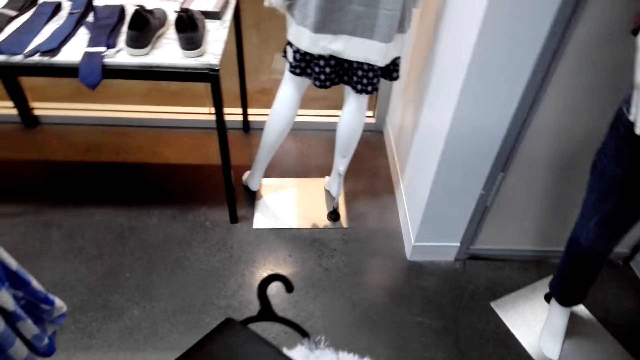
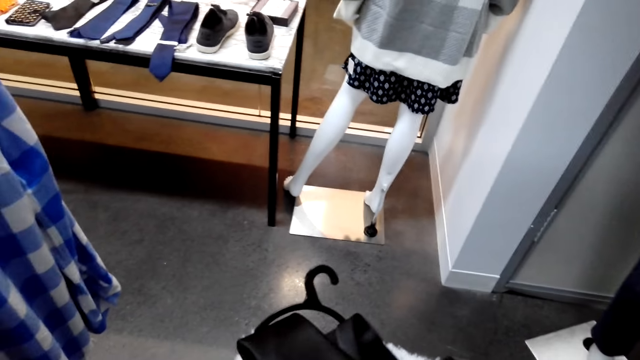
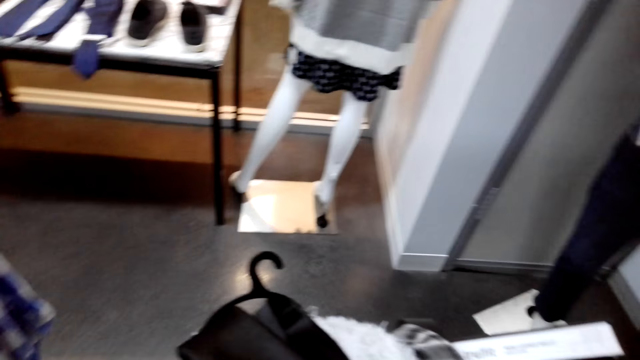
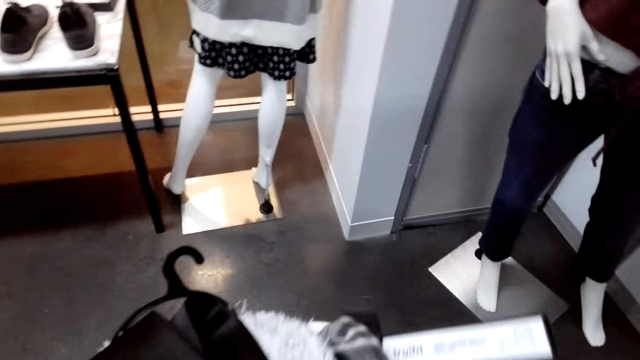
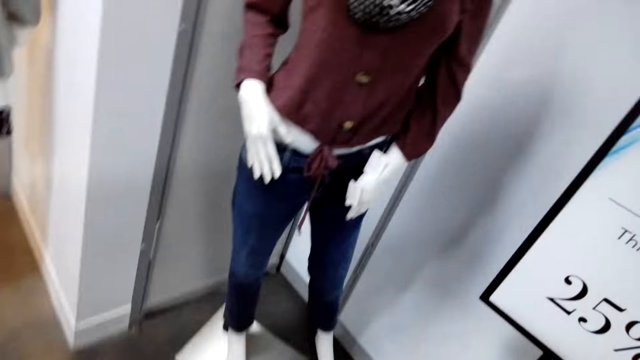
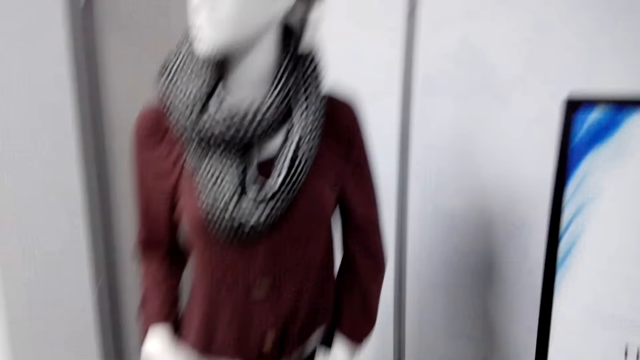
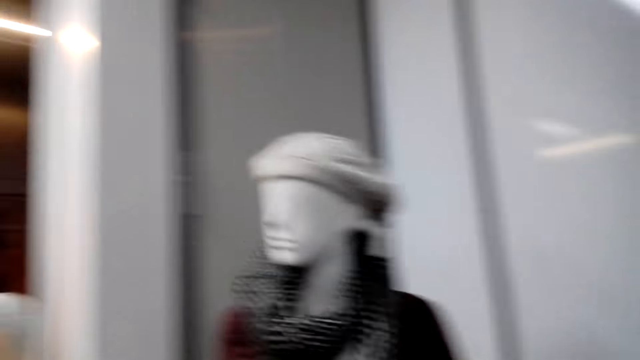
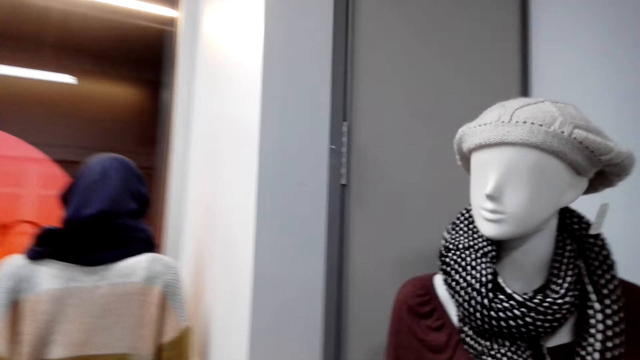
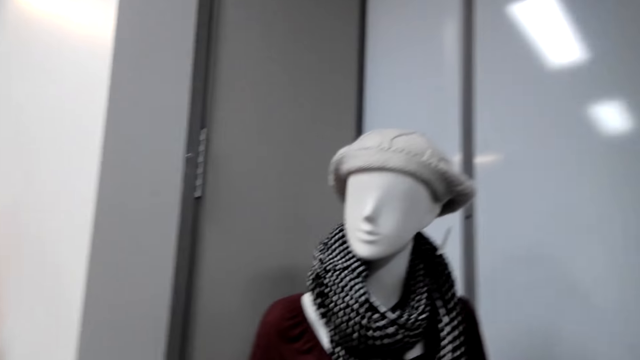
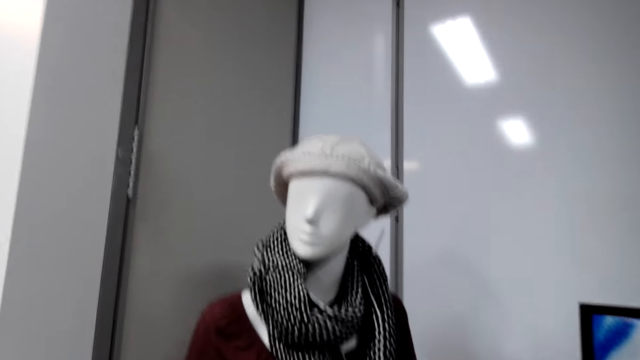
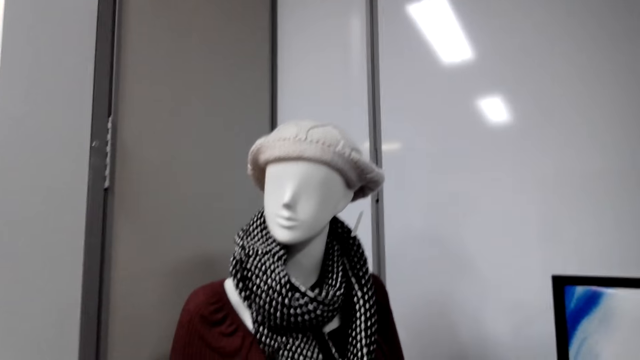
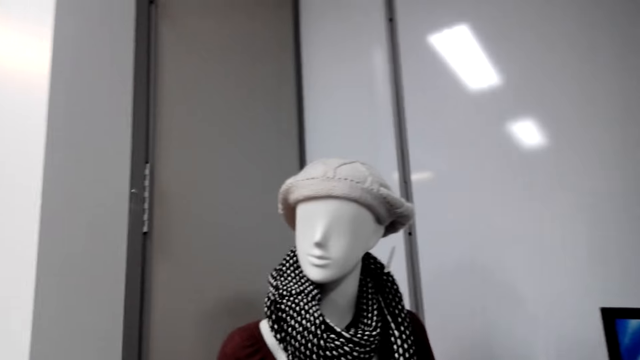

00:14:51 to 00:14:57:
The camera wearer holds the scarf.

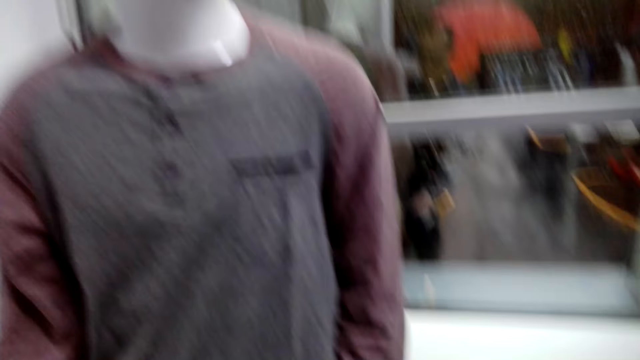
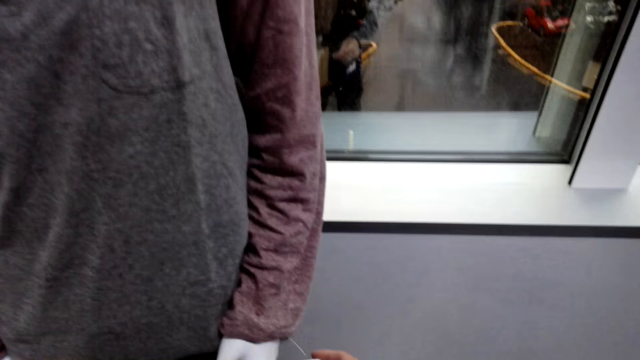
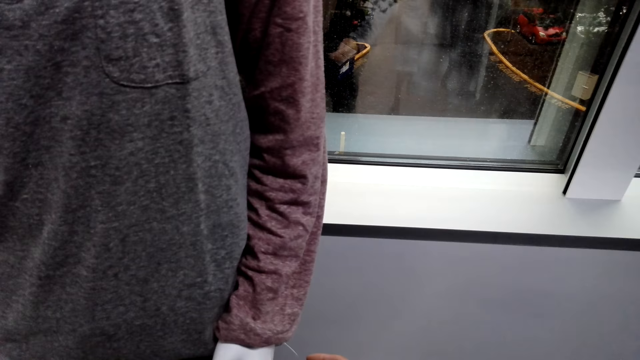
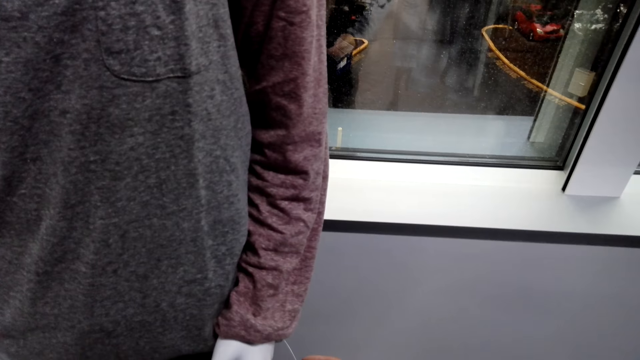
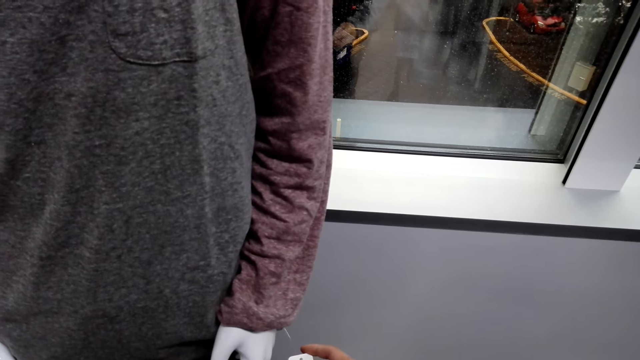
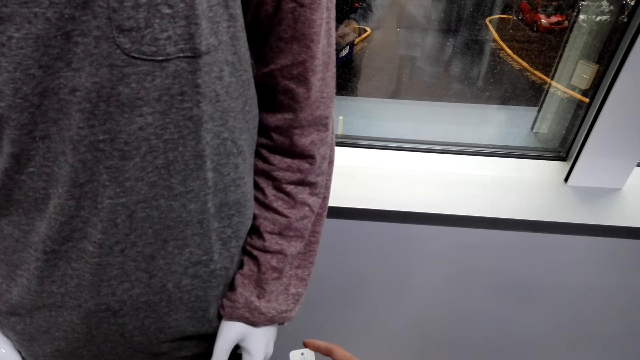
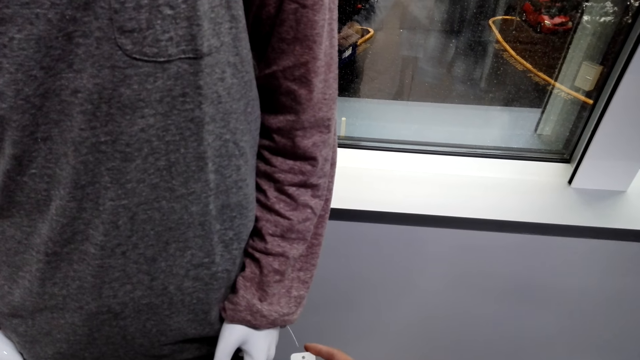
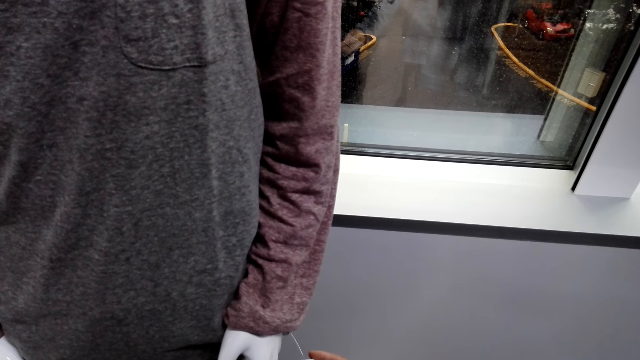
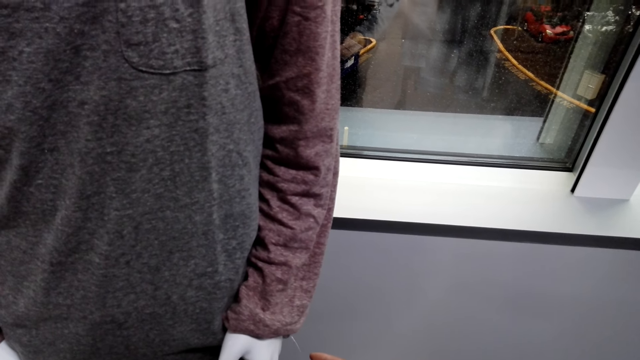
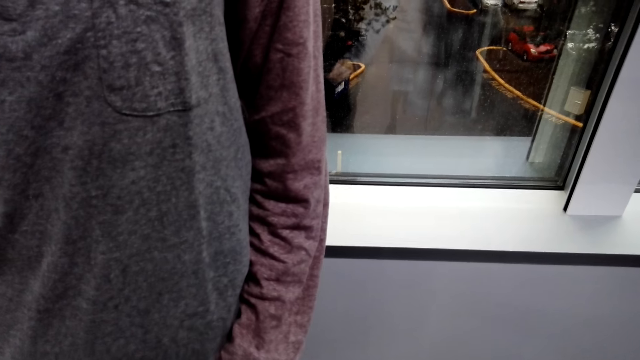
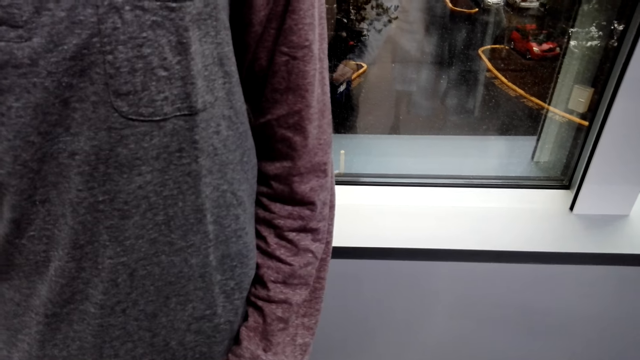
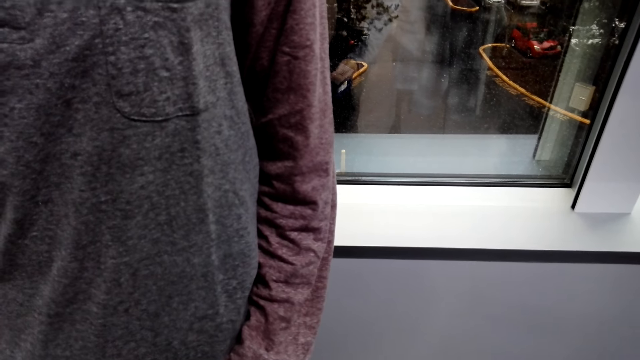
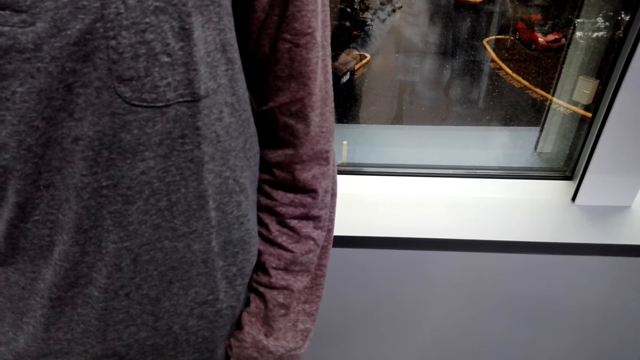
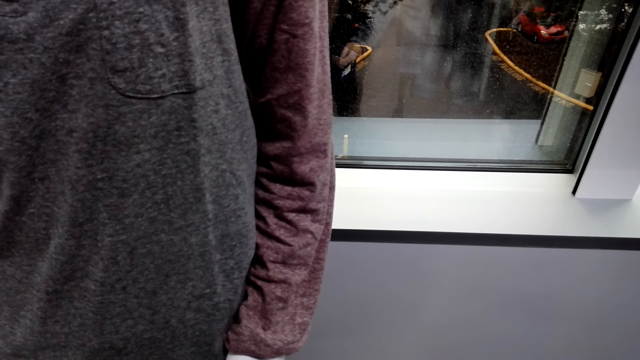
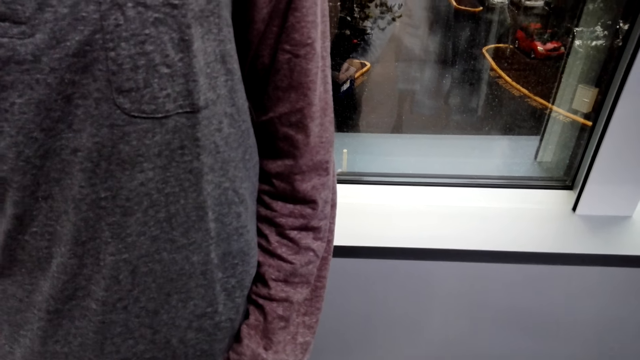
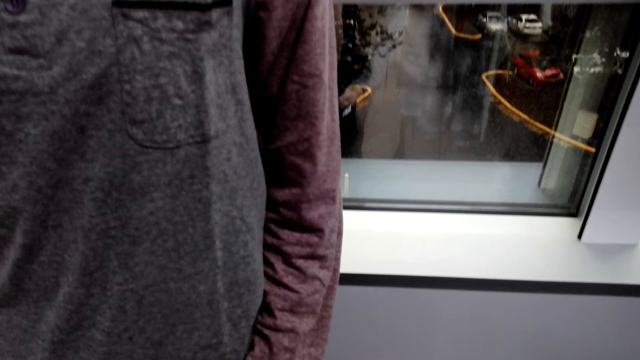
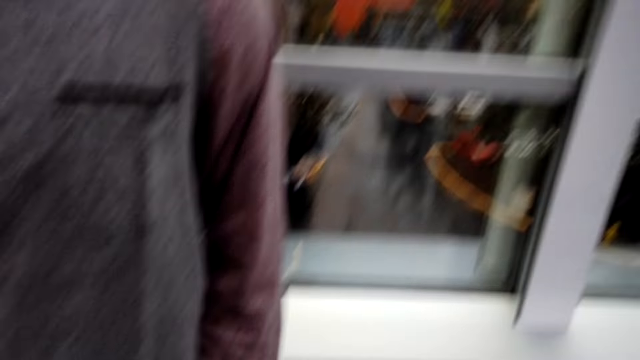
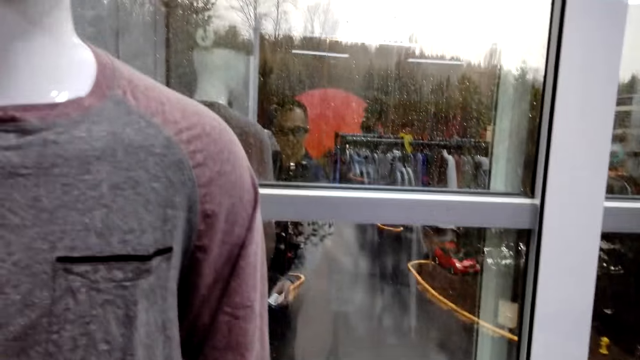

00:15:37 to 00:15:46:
The camera wearer looks at the price tag.

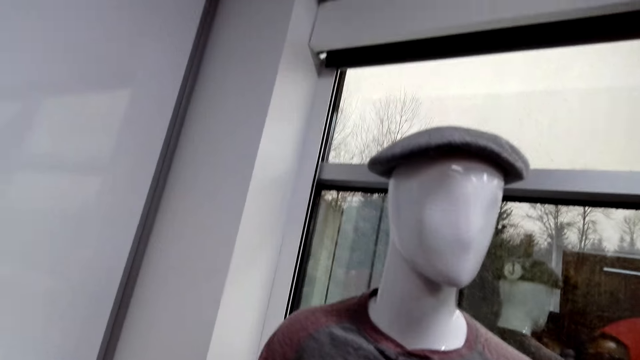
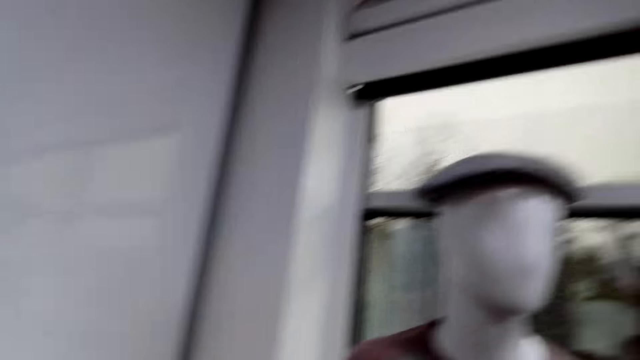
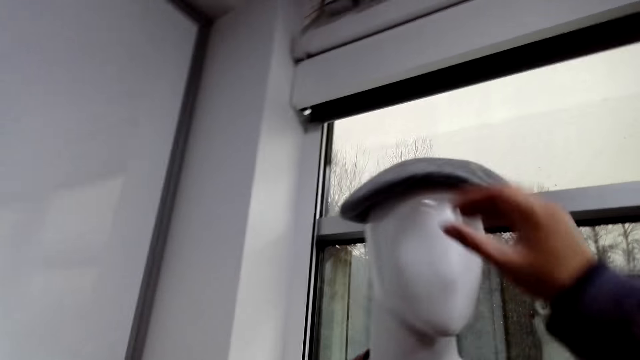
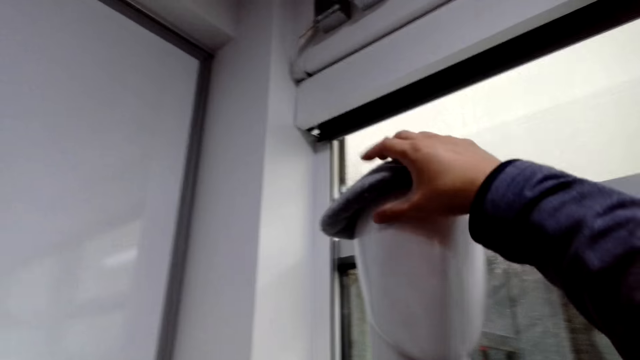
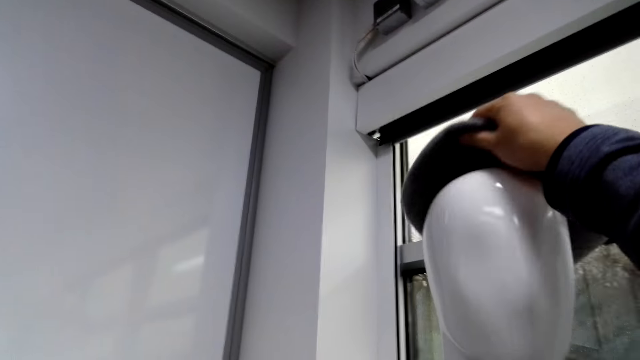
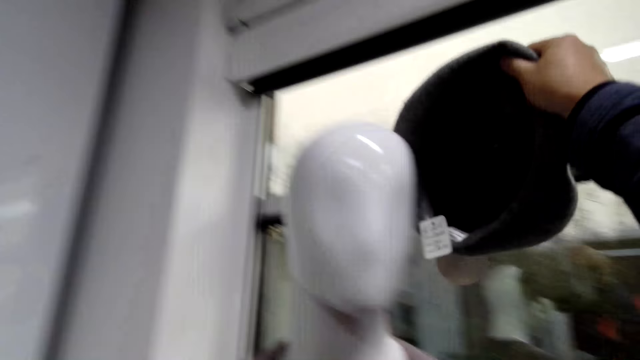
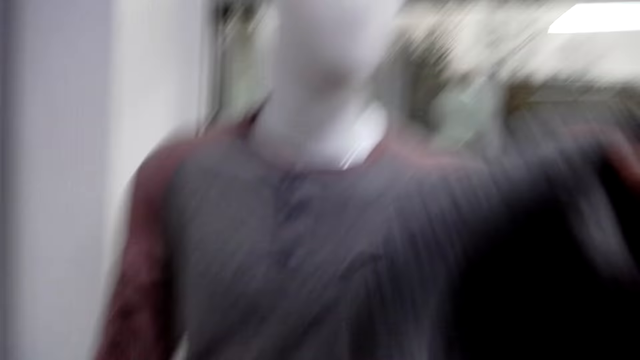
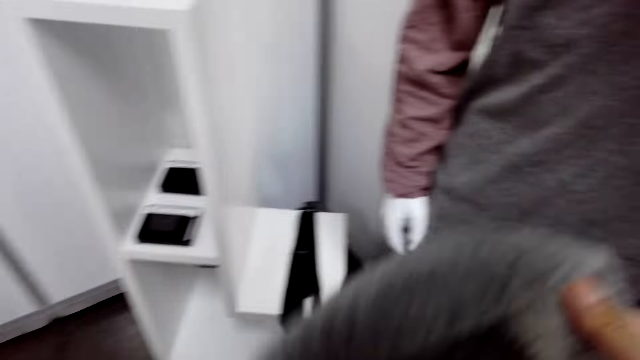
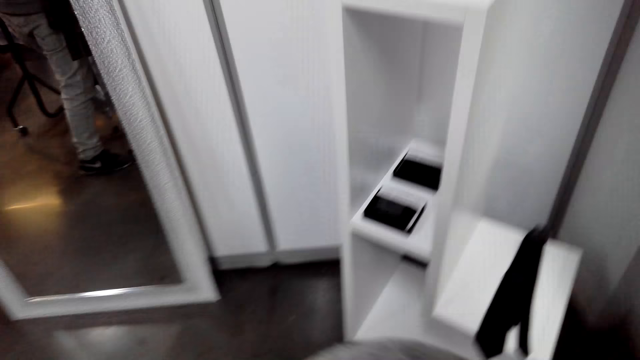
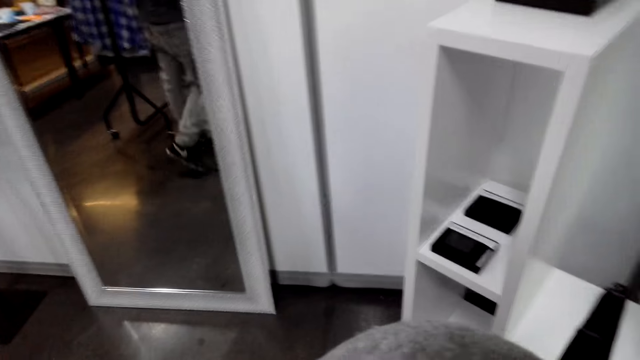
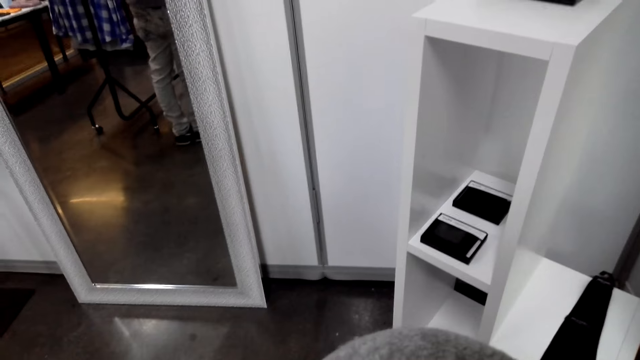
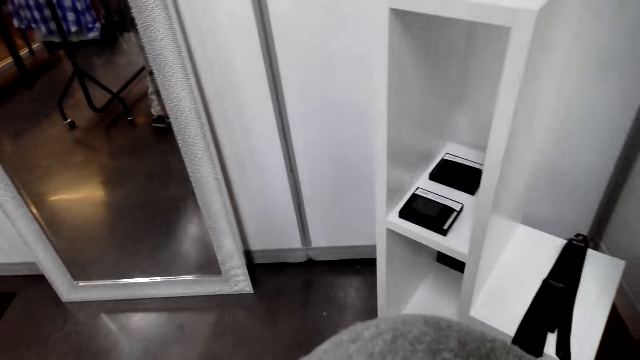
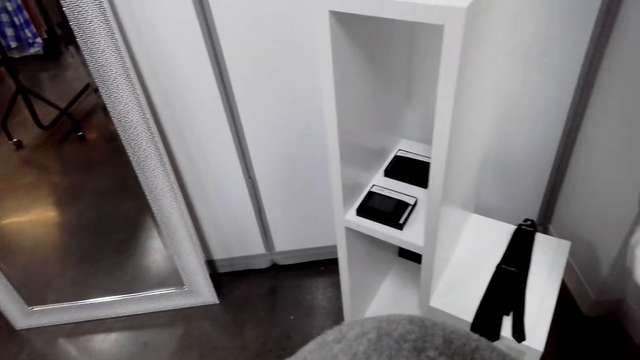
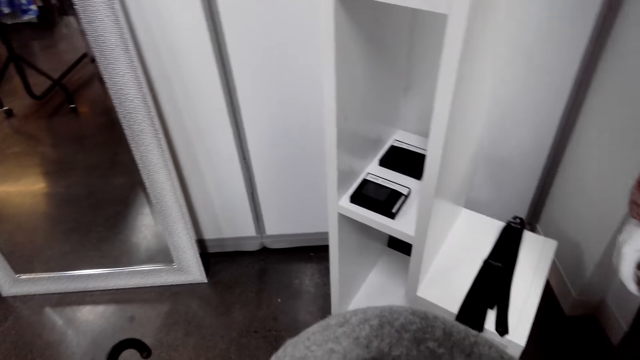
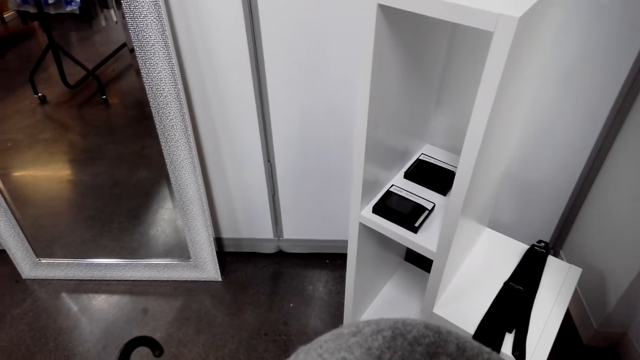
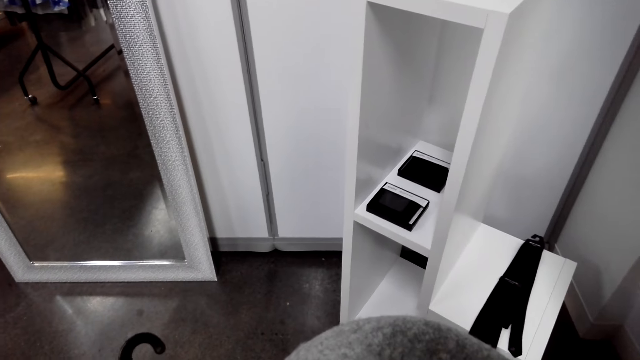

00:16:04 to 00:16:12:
The camera wearer picks a hat on the mannequin. They laugh.
